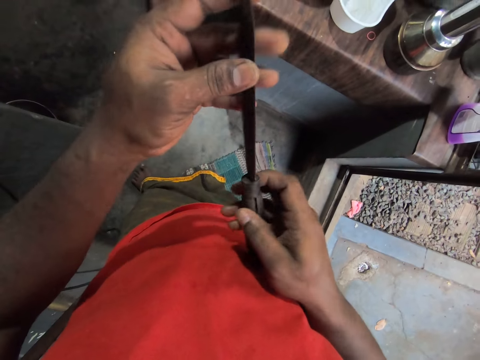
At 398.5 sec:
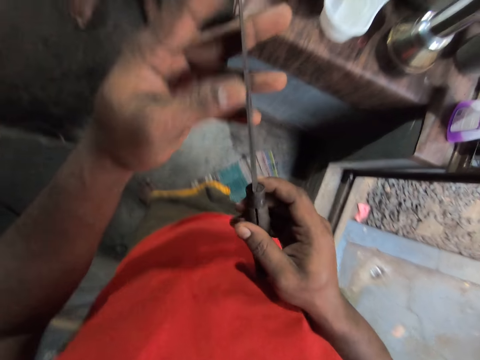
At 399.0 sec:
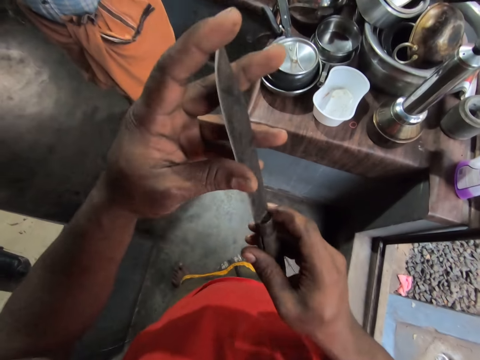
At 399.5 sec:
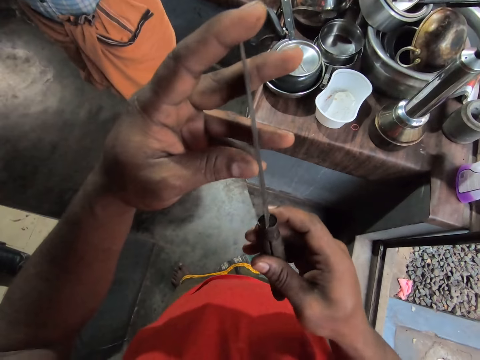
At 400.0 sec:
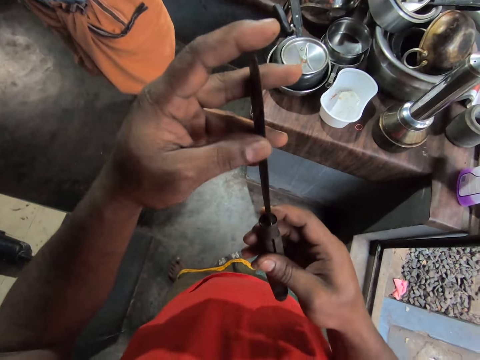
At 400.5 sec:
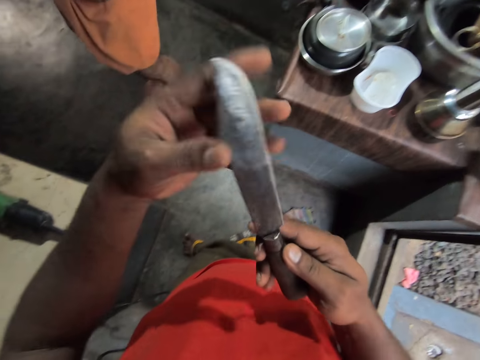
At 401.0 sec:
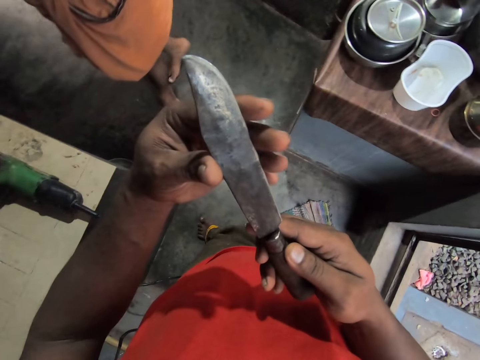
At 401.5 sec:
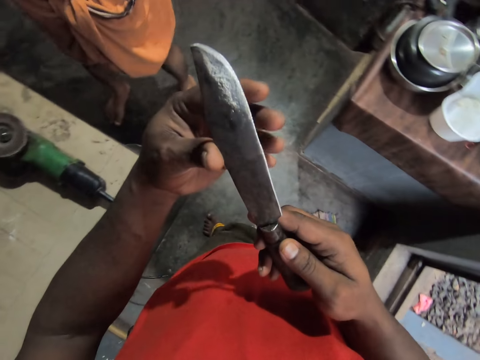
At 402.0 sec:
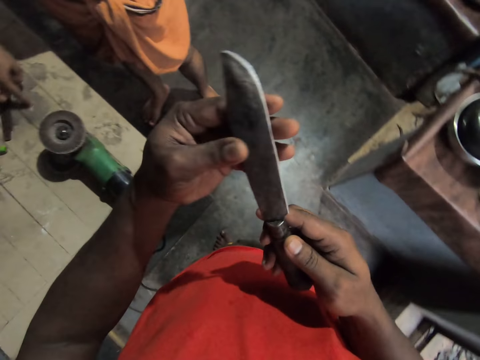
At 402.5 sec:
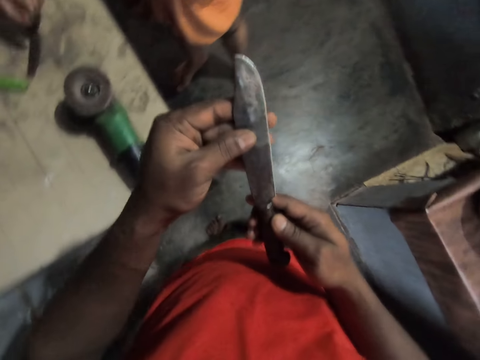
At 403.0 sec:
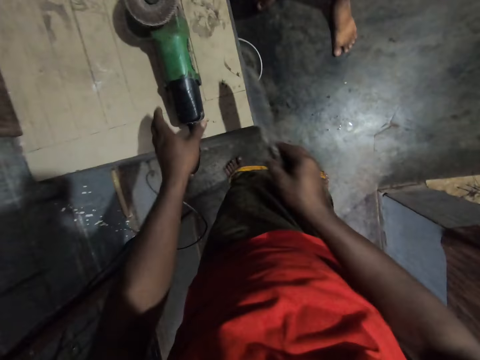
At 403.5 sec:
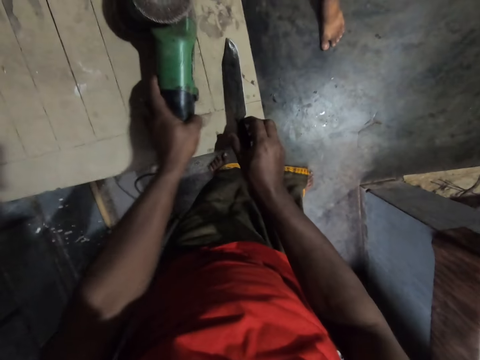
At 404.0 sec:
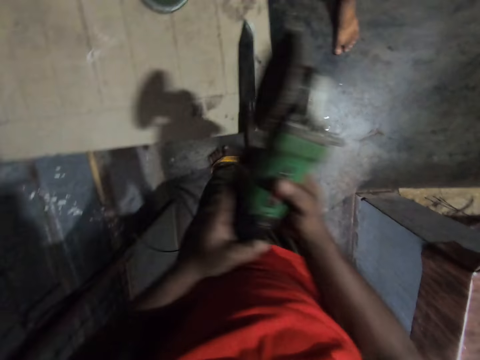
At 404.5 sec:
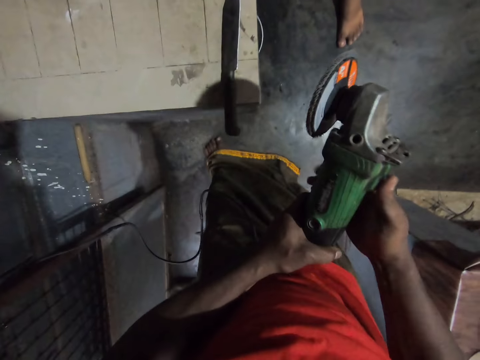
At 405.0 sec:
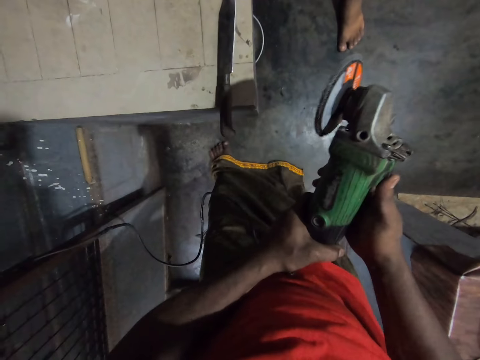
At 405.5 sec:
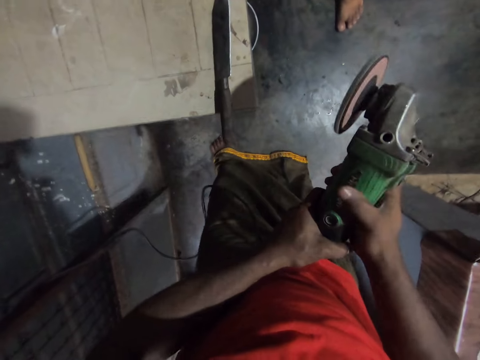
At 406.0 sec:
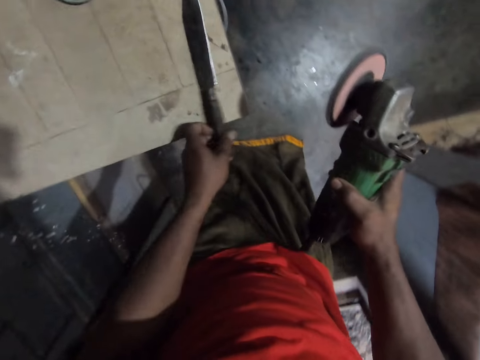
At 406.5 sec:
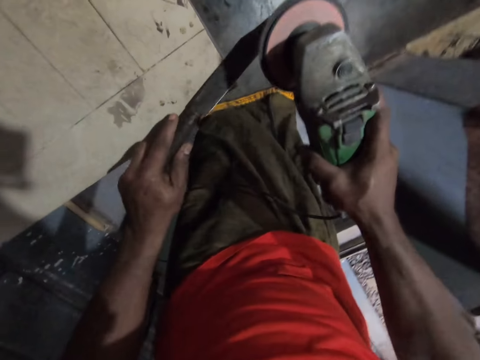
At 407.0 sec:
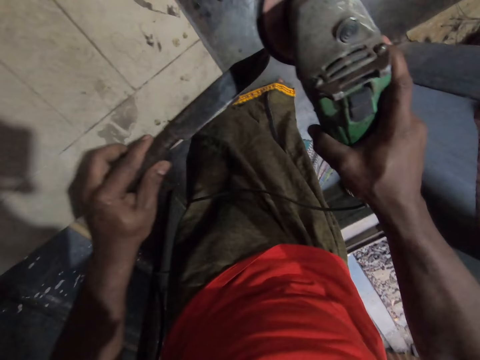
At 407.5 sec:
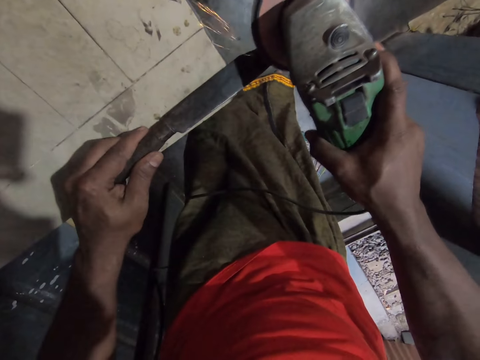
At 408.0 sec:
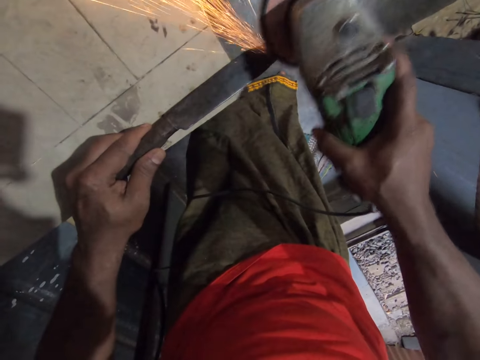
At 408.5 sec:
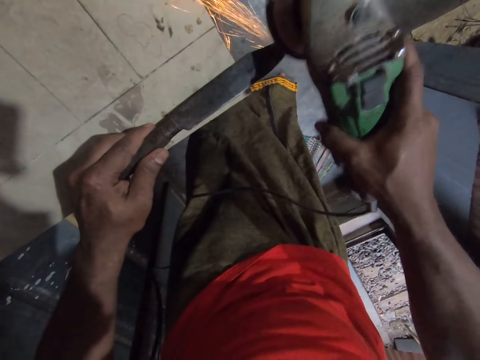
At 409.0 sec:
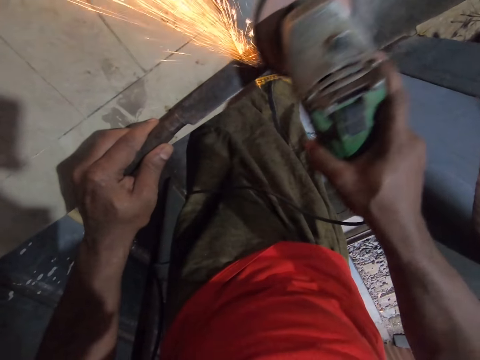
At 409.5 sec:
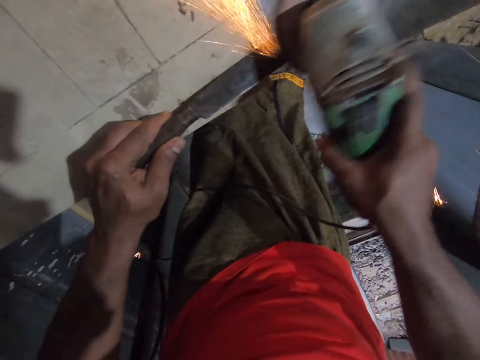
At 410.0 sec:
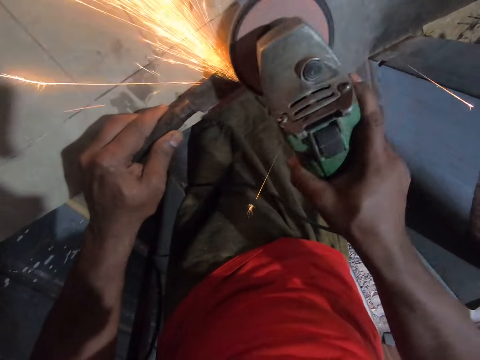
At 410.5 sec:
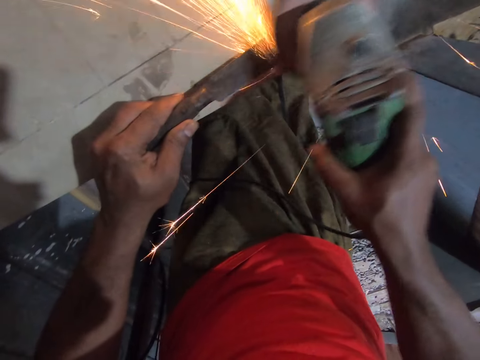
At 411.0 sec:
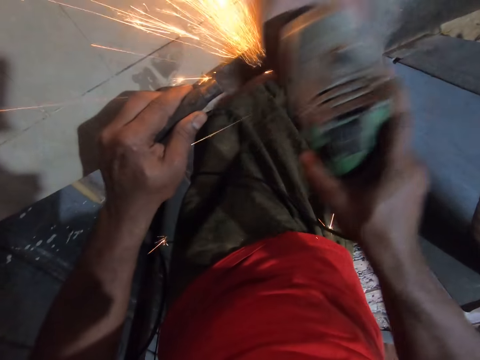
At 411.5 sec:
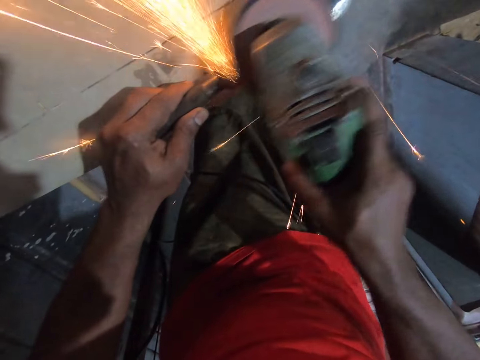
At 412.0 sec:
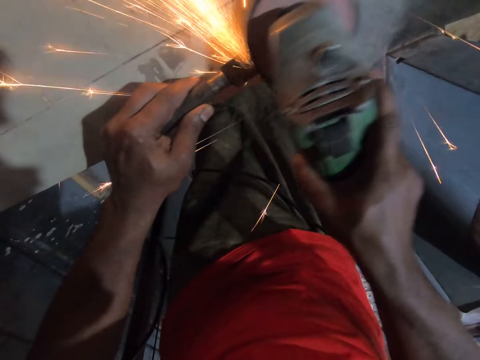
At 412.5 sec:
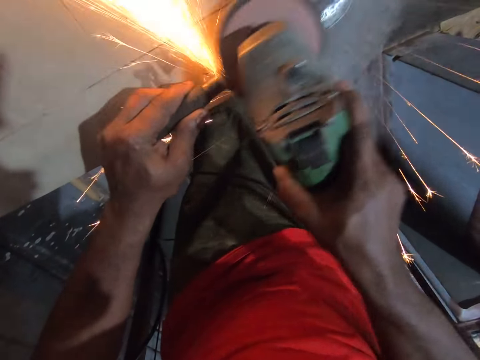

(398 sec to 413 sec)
The camera wearer places the knife on the table. He lifts up the grinder. He starts the grinder with his right hand thumb. He sharpens the knife with the grinder.

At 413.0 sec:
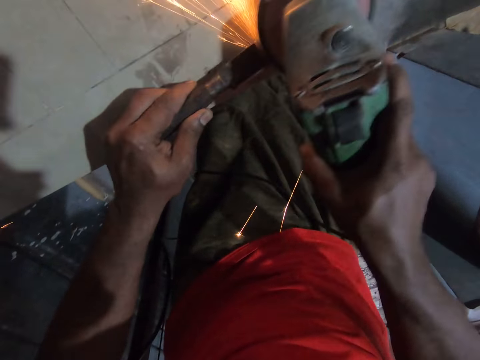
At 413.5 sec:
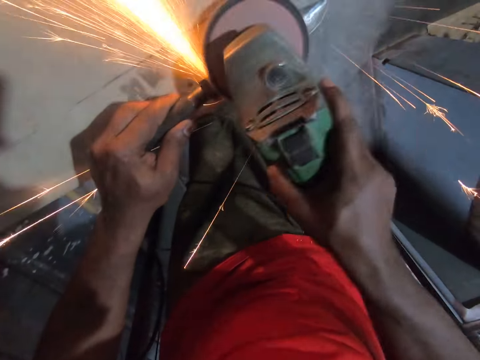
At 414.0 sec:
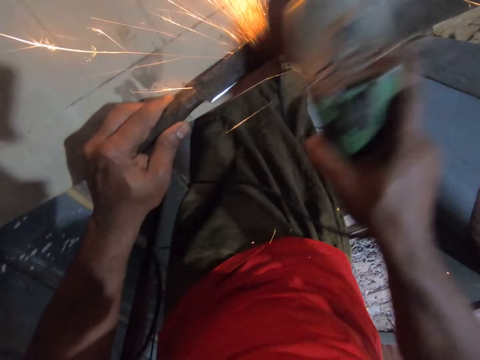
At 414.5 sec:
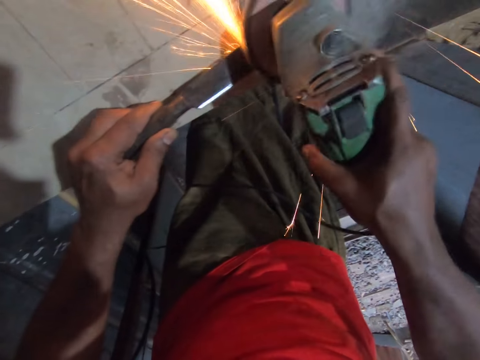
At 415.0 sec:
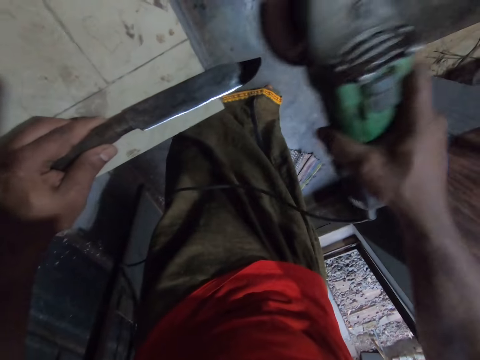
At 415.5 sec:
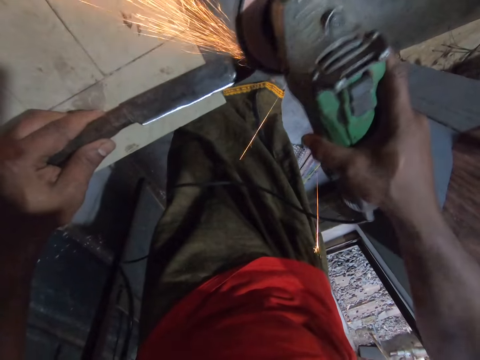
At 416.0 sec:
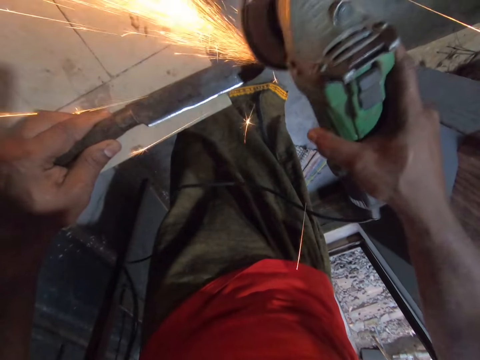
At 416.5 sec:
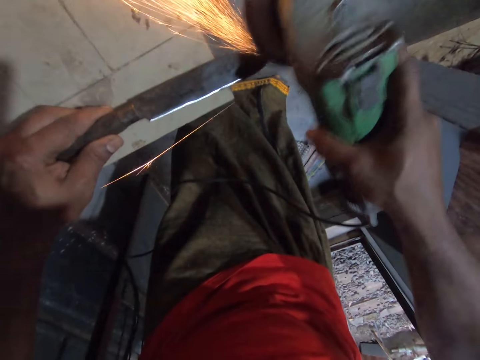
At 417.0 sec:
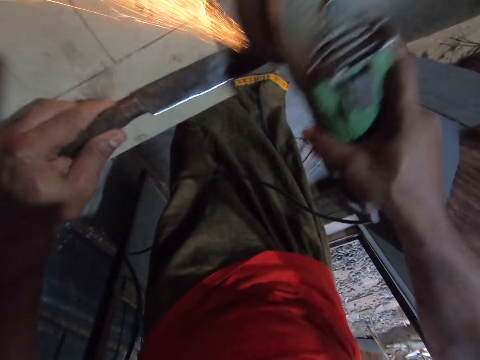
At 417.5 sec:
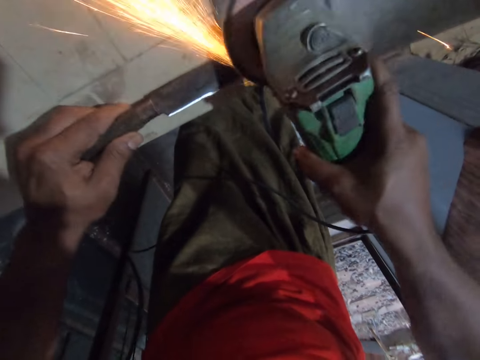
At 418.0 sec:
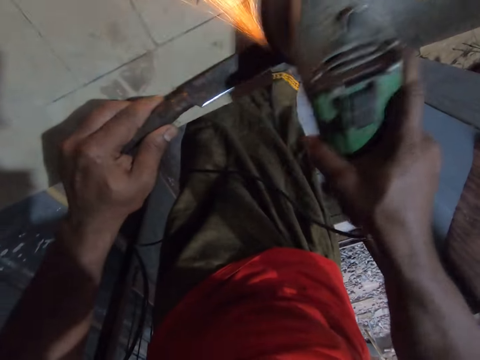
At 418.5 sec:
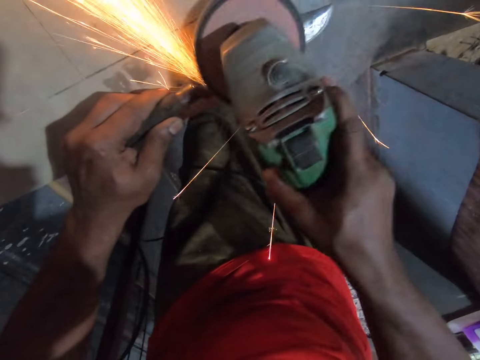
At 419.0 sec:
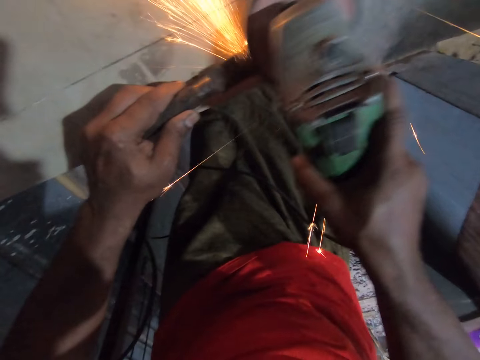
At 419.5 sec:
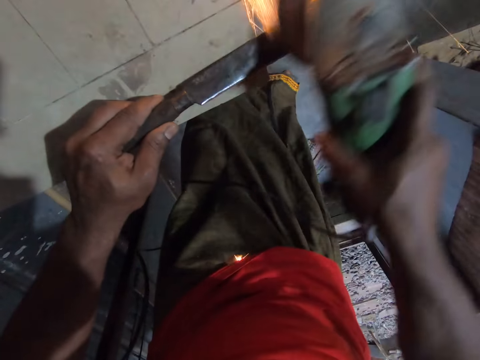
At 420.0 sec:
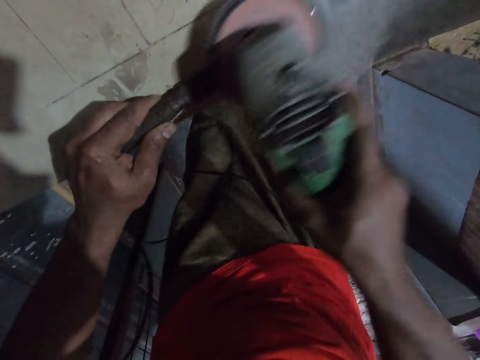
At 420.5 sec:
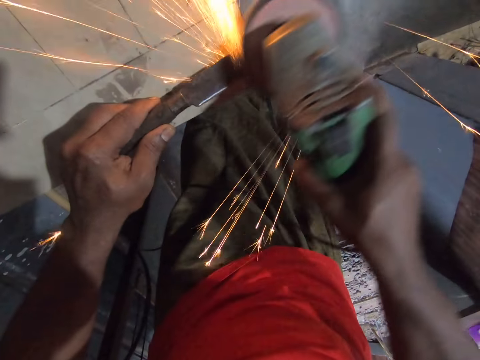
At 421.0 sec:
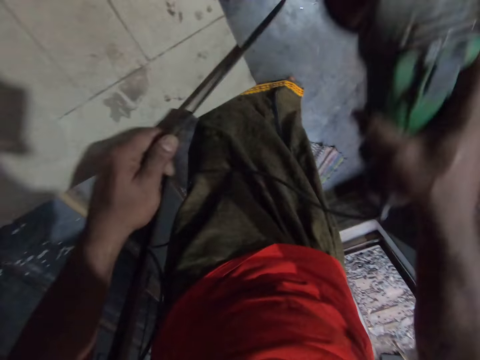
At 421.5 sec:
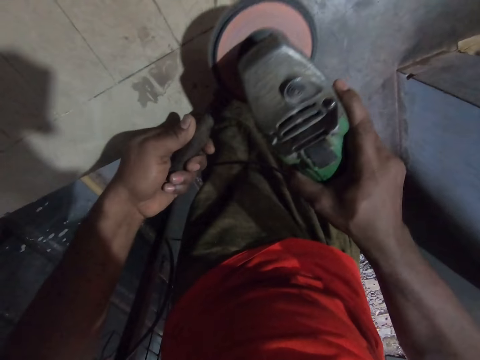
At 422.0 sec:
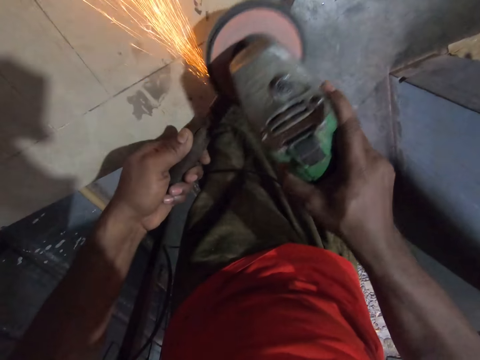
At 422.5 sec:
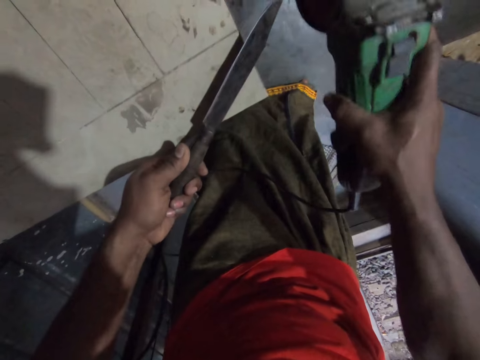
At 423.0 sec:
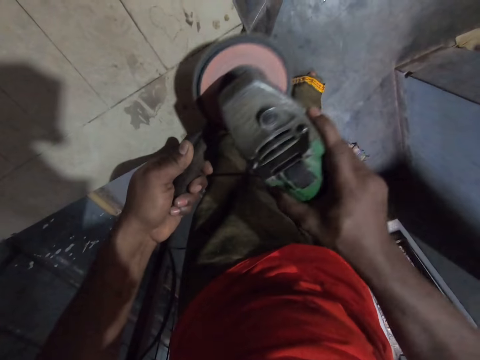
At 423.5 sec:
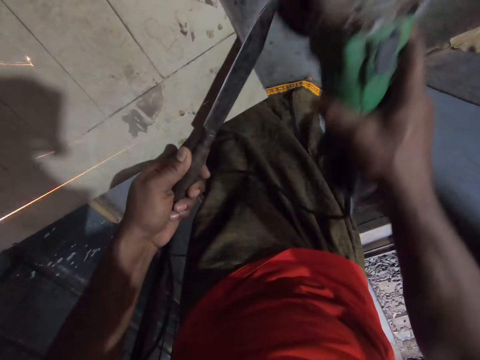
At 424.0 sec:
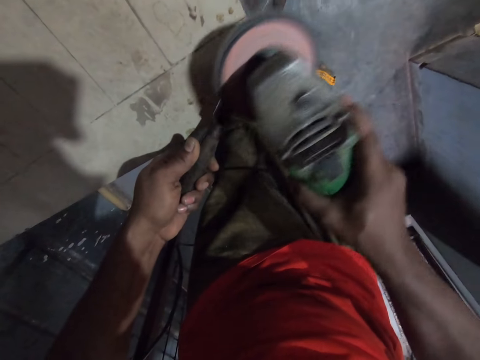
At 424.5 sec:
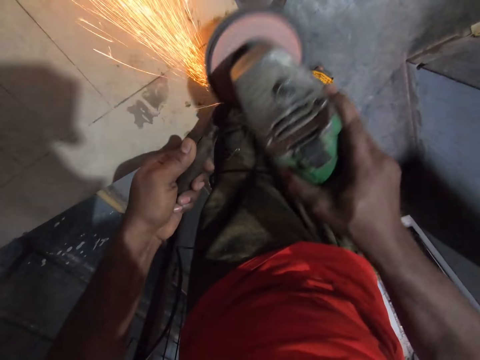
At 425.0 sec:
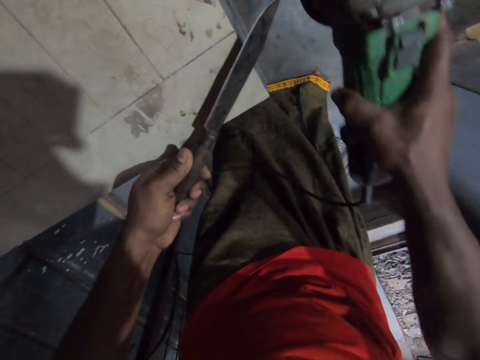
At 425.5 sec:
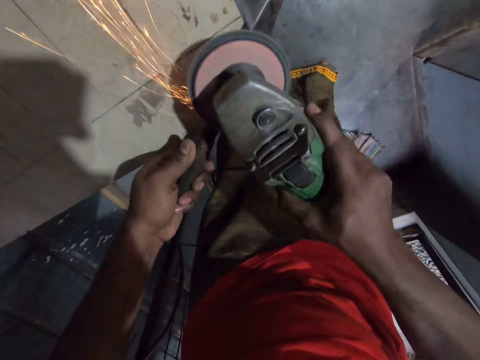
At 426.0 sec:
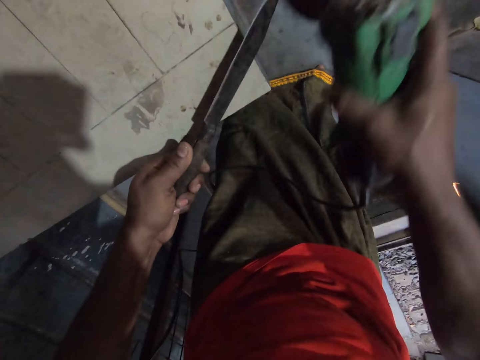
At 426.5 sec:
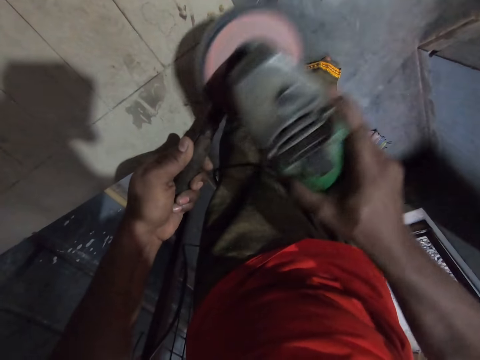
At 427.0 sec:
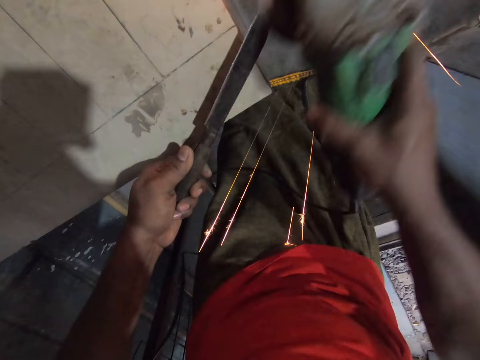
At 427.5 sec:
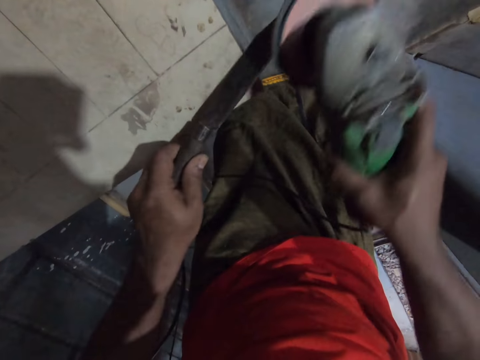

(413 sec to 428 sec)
The camera wearer turns the knife to a different side. They sharpen the knife with the grinder.
